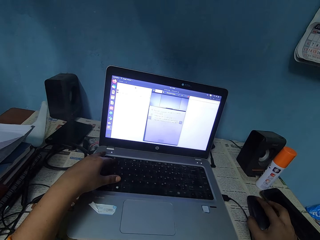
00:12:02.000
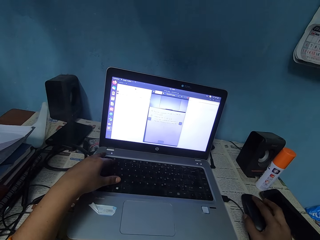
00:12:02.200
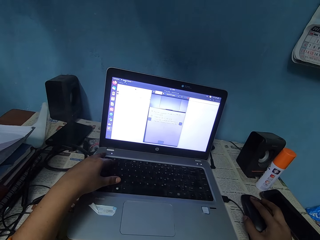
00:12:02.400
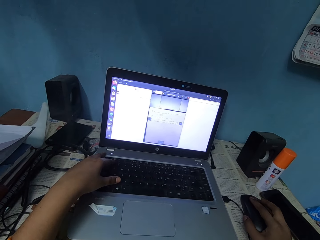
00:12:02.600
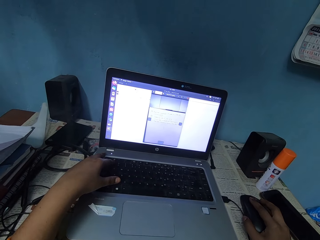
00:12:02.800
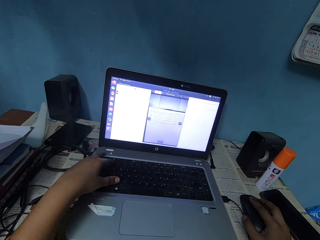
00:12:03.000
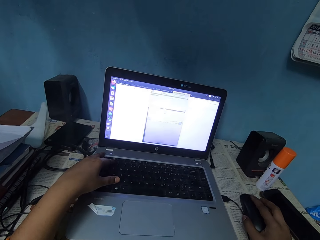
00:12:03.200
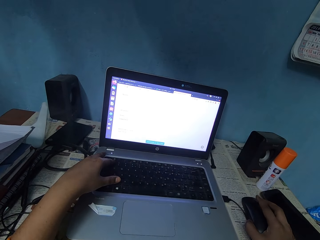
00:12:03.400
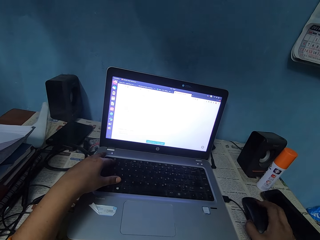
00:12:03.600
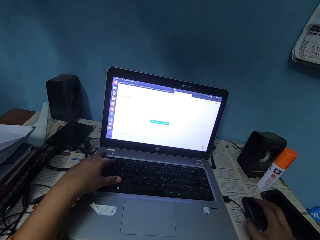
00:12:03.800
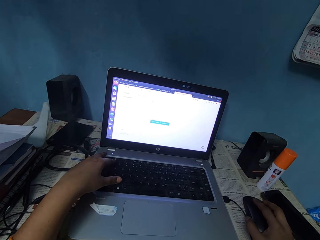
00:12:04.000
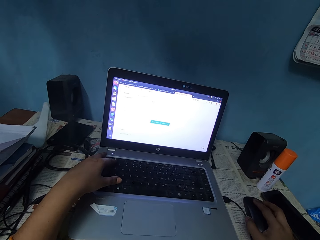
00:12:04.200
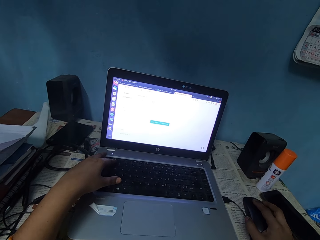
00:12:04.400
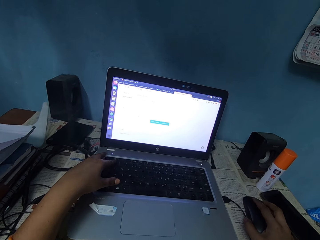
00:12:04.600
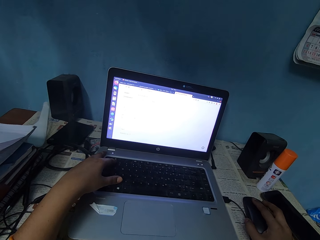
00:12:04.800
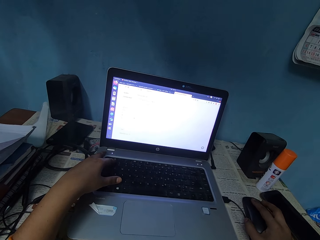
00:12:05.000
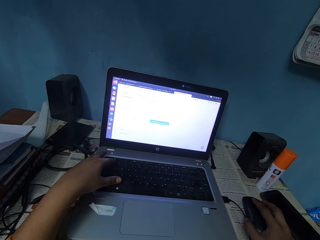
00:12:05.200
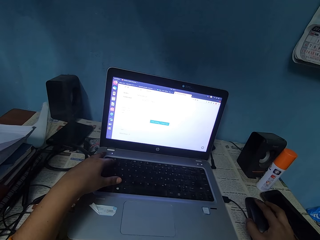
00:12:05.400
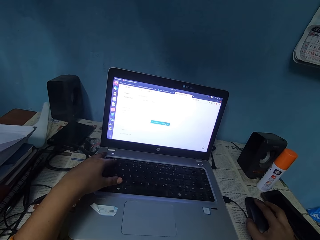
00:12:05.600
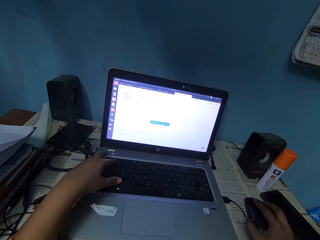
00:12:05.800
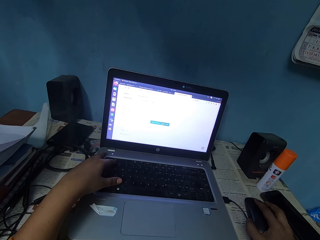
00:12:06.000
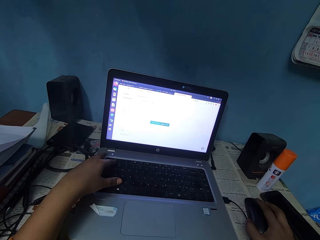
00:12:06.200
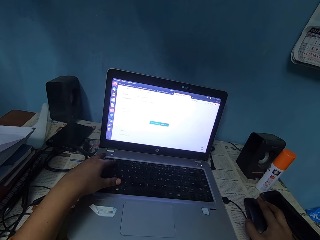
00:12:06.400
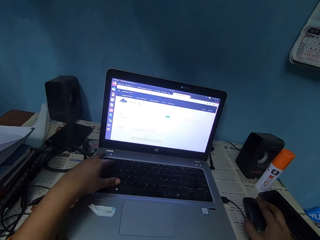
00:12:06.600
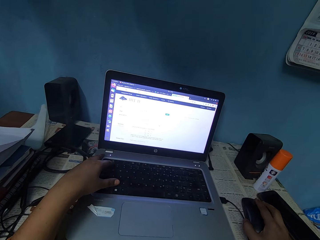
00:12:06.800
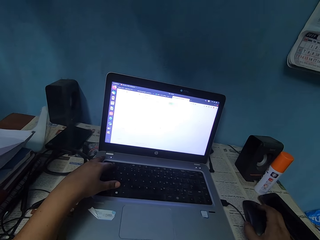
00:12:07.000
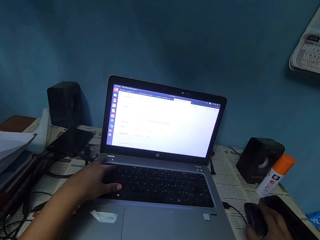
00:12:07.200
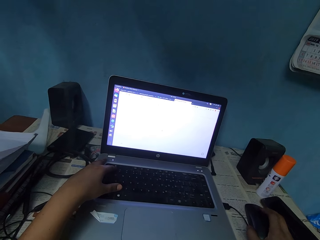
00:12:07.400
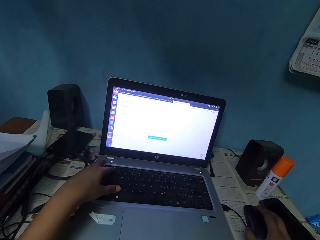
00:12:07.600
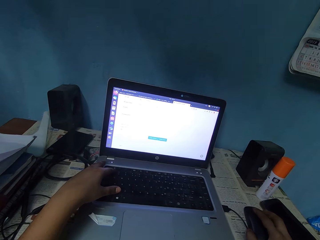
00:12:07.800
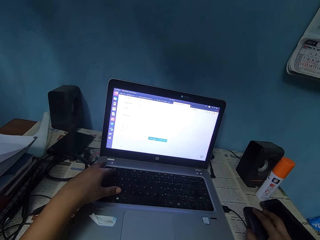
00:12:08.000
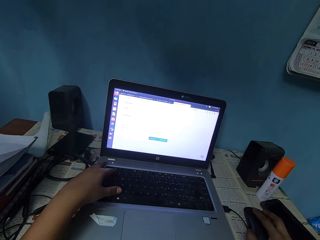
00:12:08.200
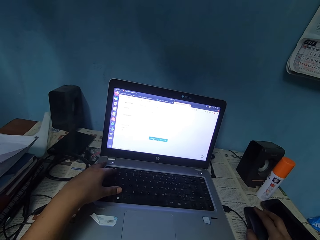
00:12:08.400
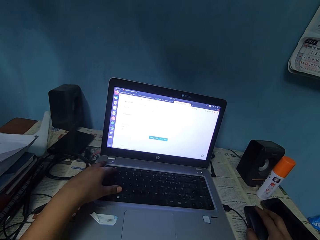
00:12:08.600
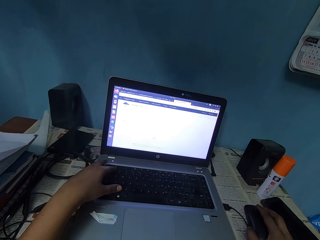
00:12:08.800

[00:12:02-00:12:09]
The camera wearer scrolls the mouse pad with his right hand.

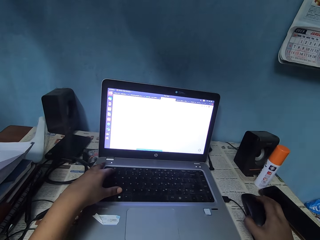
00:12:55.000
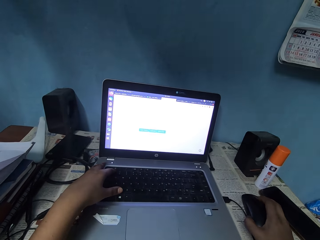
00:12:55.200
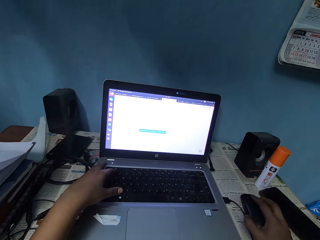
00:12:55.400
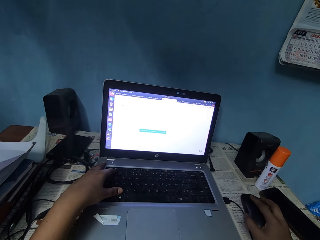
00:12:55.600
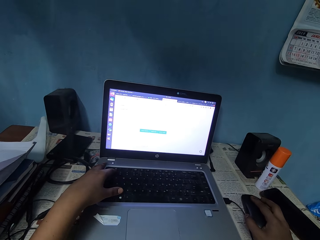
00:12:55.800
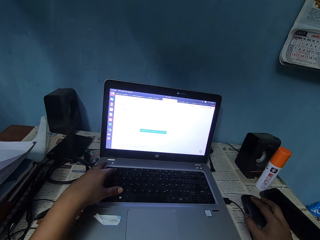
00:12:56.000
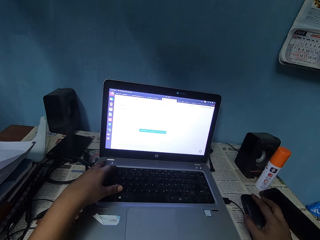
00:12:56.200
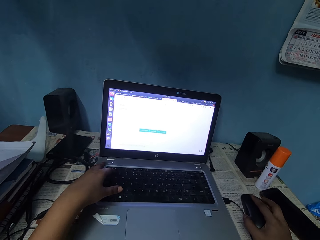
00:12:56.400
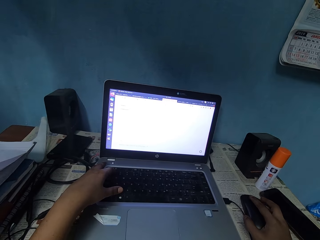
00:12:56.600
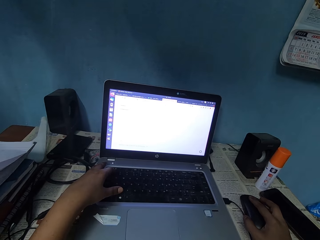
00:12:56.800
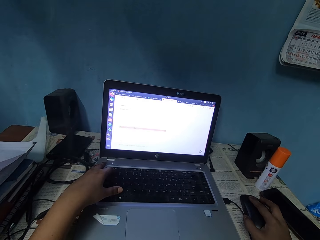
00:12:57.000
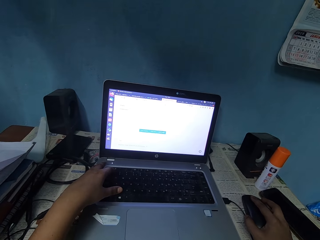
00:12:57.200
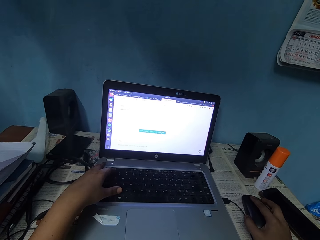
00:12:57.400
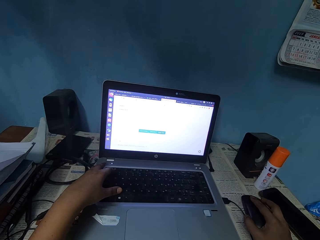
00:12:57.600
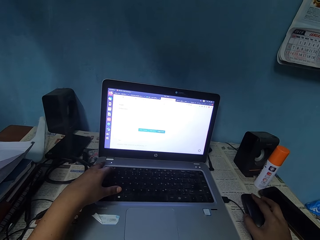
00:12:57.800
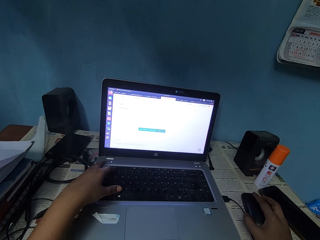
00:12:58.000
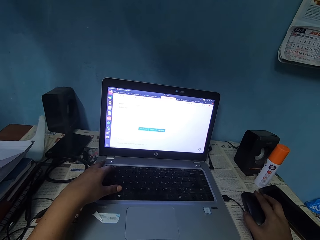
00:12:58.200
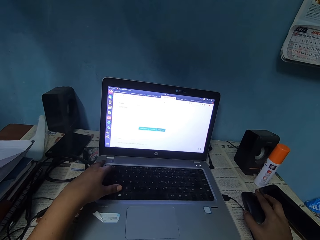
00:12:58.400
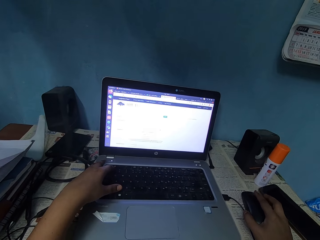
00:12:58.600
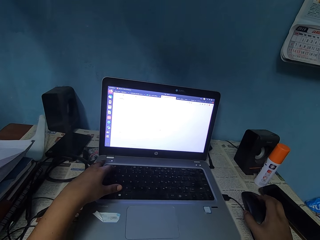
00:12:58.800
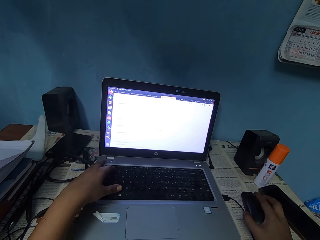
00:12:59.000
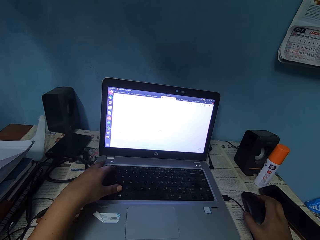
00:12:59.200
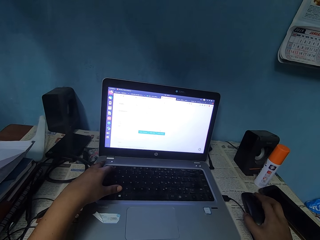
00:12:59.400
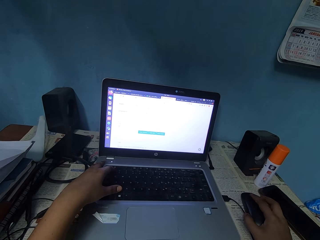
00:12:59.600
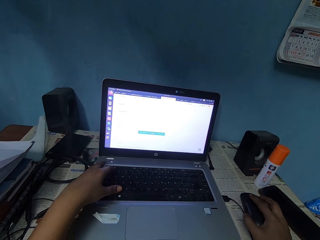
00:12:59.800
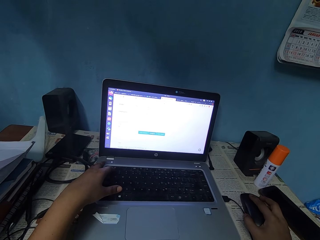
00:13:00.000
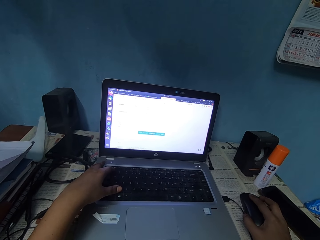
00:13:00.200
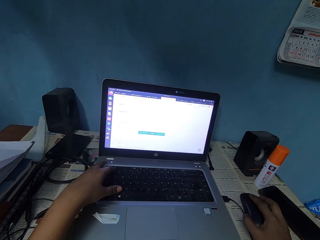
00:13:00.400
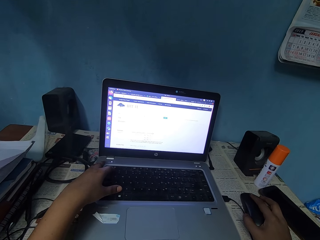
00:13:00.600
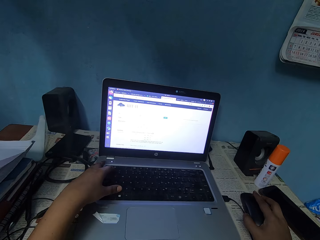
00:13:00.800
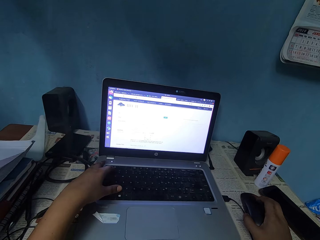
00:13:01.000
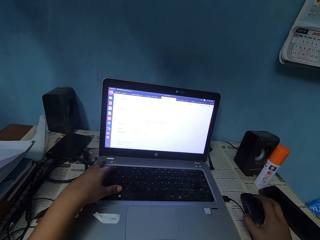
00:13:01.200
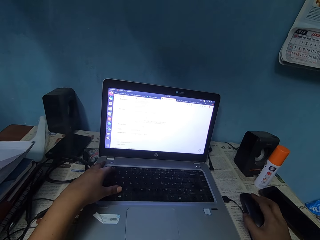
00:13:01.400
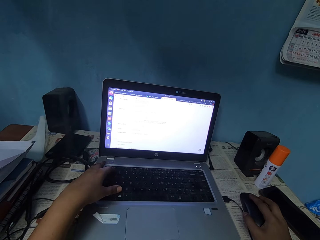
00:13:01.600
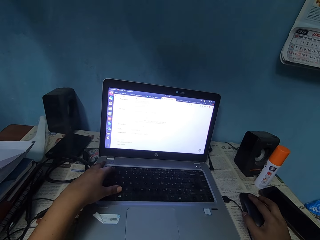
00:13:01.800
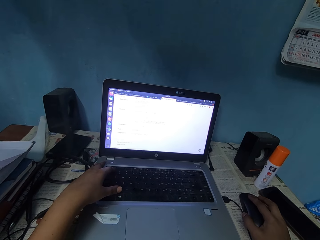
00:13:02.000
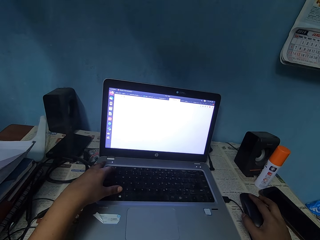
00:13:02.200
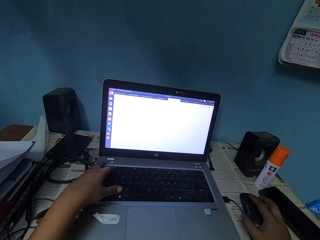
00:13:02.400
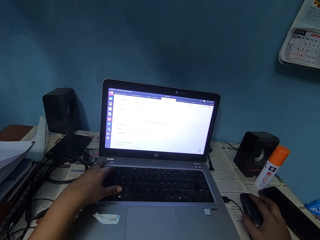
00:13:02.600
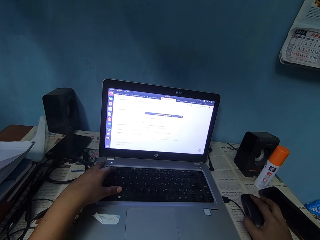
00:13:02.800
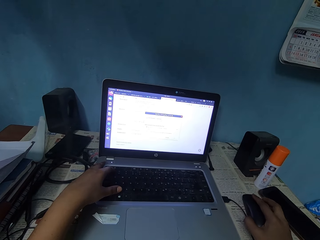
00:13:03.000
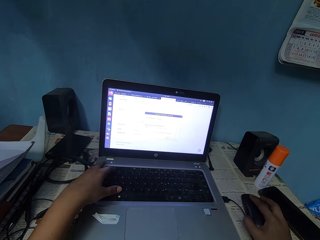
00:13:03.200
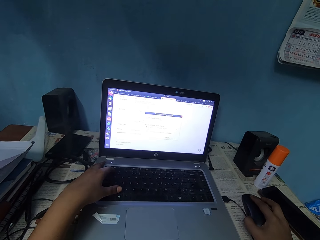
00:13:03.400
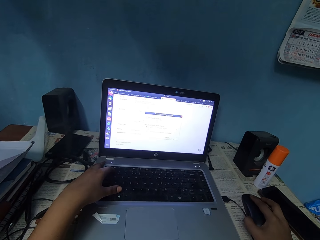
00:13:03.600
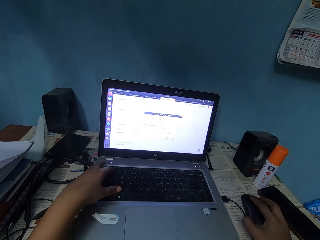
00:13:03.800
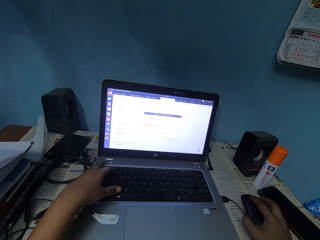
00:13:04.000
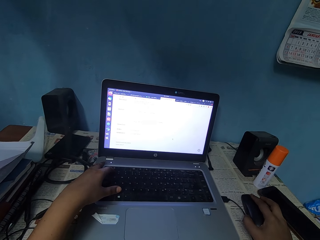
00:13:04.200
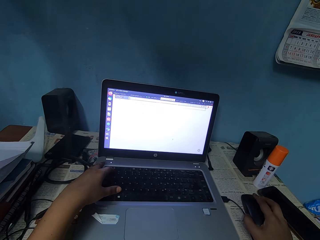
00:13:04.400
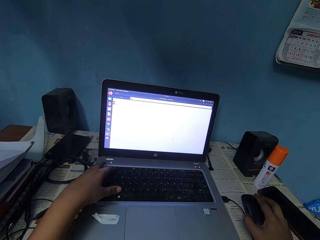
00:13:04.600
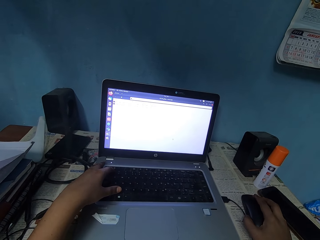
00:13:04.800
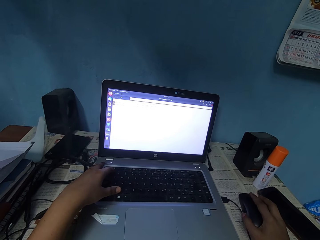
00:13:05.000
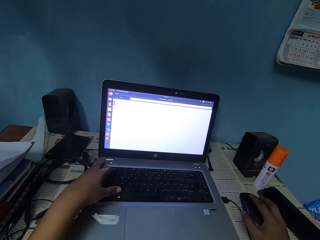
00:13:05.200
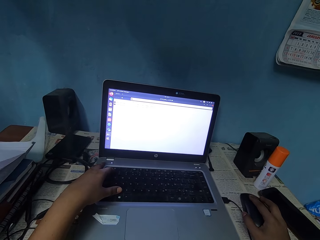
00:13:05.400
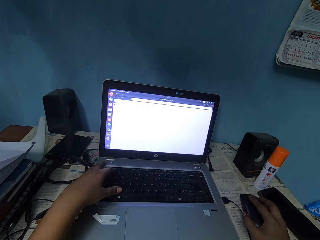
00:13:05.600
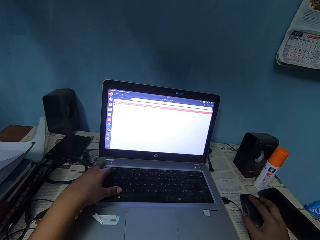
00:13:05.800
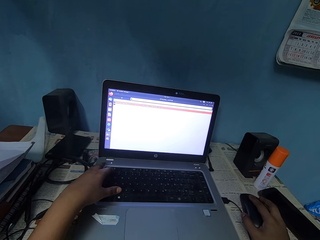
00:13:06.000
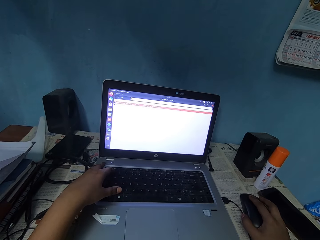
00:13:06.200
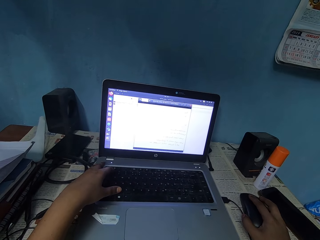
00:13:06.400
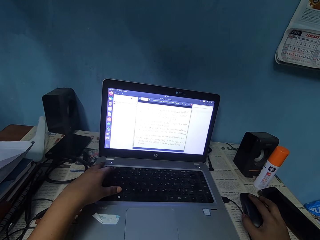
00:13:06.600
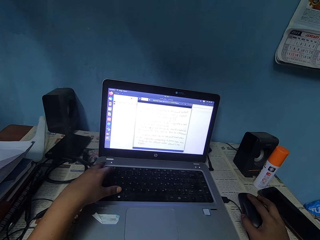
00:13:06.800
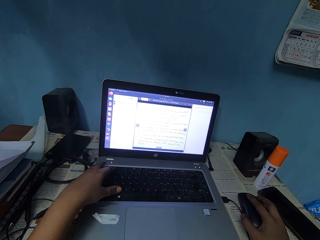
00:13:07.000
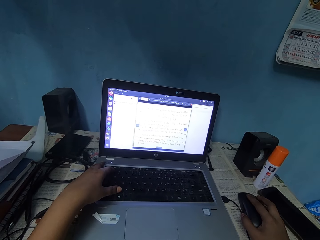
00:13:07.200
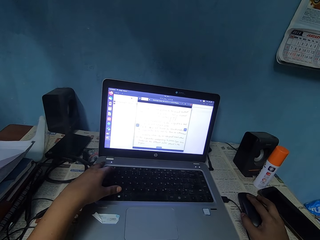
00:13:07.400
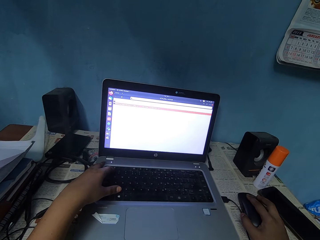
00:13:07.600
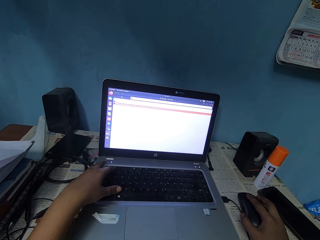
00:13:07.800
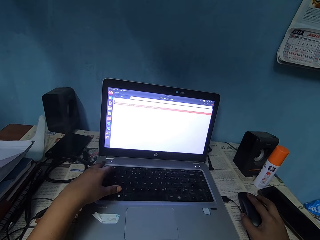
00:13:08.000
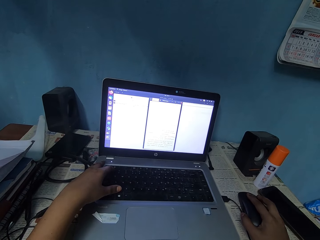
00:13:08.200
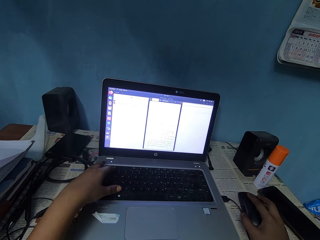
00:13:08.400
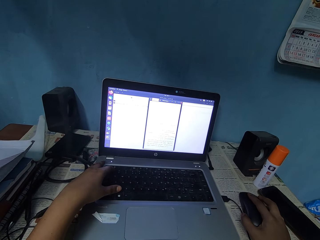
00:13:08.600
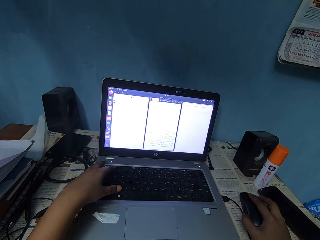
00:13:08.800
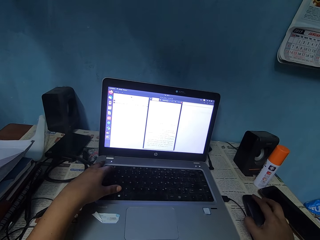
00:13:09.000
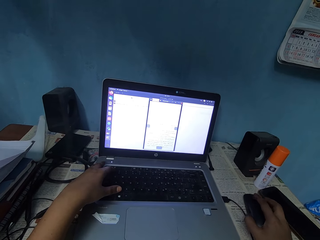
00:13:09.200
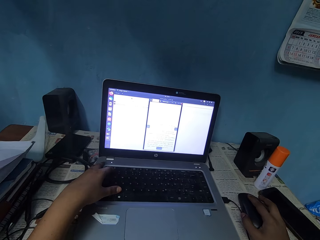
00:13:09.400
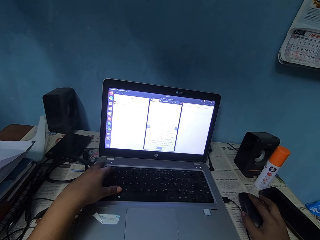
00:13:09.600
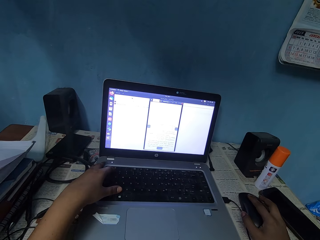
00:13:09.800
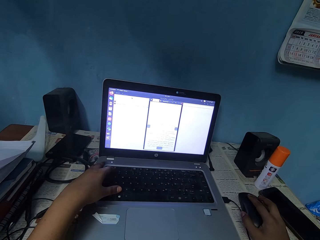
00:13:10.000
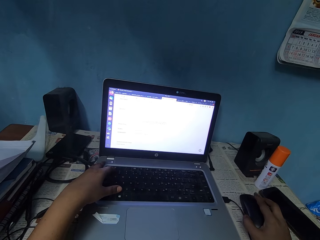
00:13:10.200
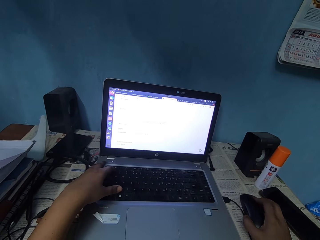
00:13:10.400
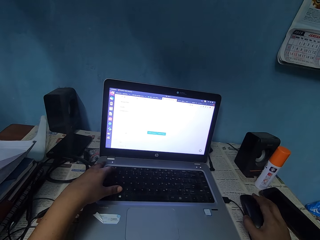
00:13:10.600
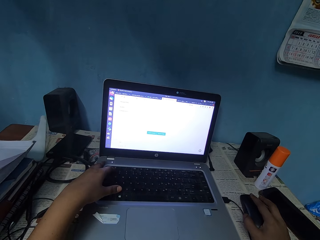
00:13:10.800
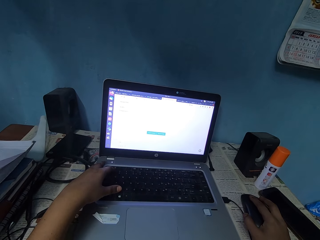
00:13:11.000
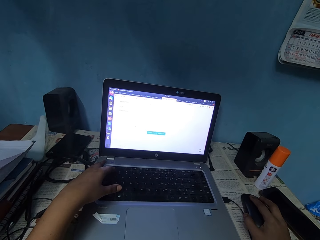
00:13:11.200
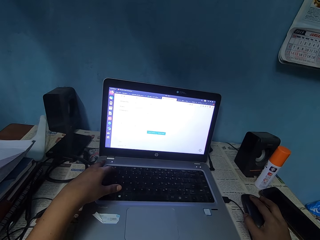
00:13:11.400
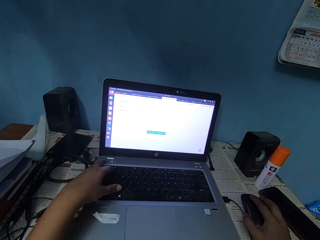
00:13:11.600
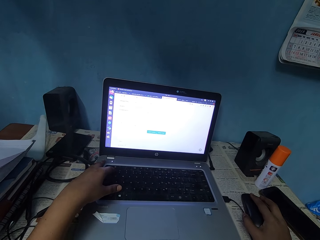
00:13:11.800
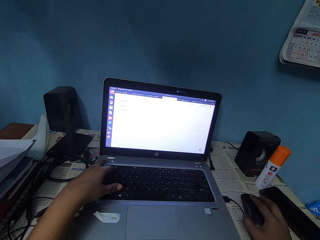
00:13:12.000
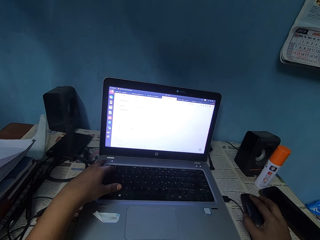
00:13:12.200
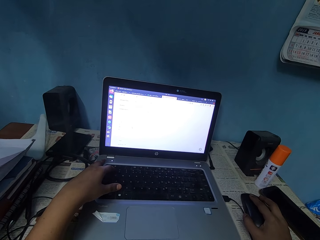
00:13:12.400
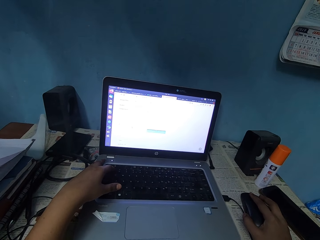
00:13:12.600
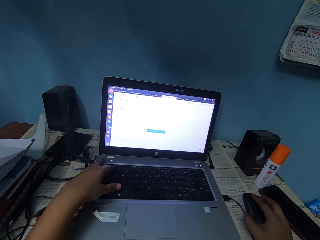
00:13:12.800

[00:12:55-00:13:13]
The camera wearer keys the keyboard with his left hand. He double clicks the mouse pad with his right hand. He scrolls the mouse pad with his right hand.
